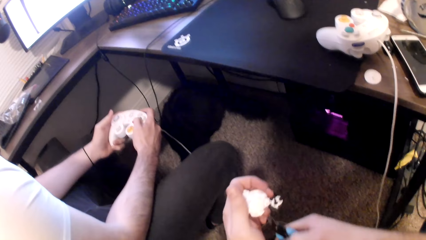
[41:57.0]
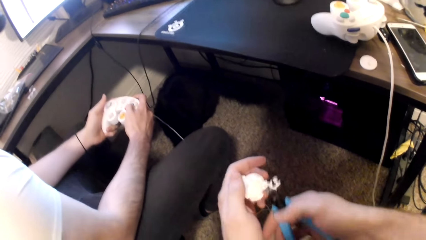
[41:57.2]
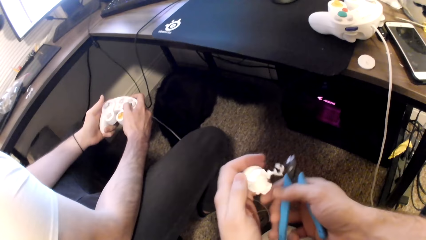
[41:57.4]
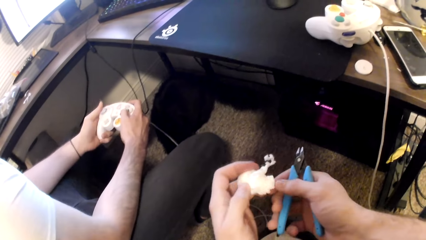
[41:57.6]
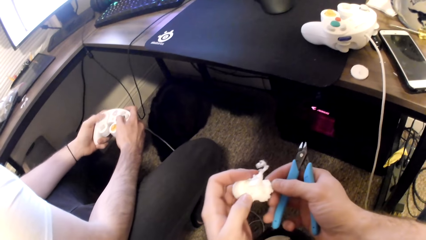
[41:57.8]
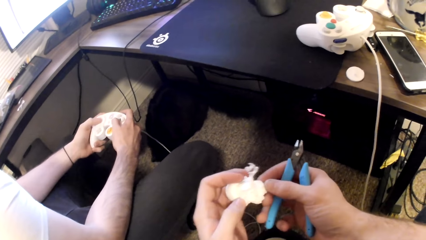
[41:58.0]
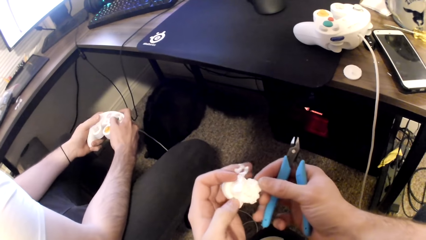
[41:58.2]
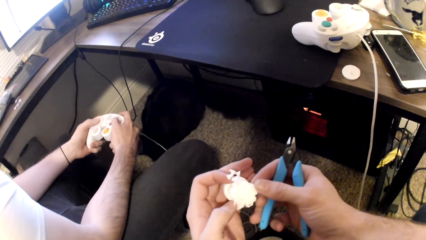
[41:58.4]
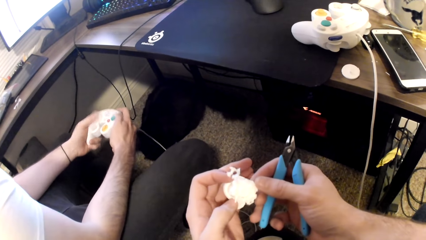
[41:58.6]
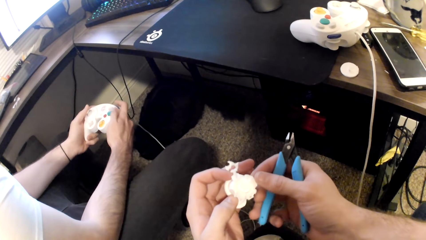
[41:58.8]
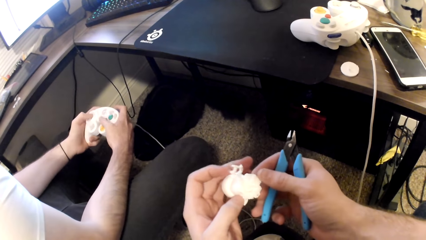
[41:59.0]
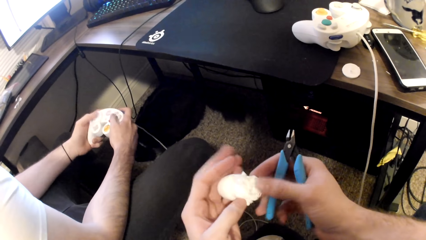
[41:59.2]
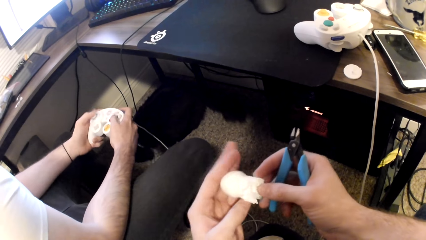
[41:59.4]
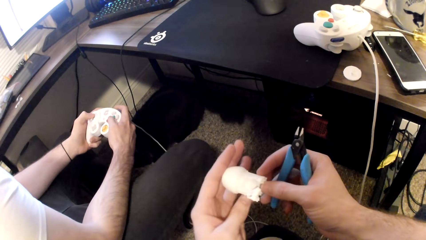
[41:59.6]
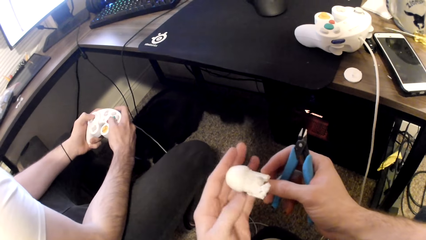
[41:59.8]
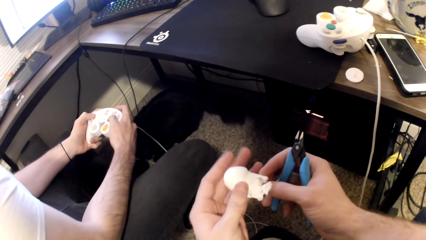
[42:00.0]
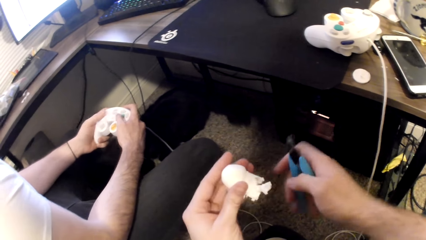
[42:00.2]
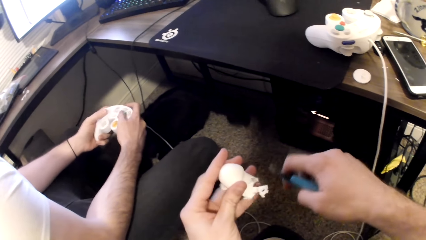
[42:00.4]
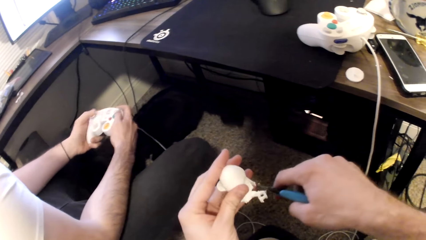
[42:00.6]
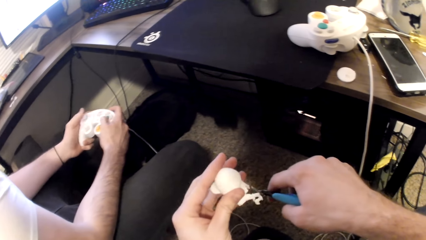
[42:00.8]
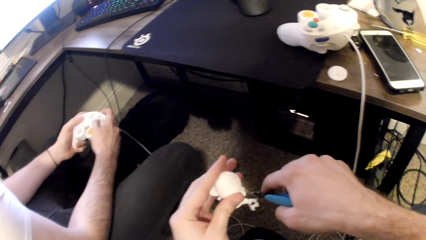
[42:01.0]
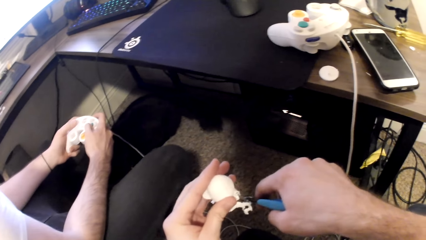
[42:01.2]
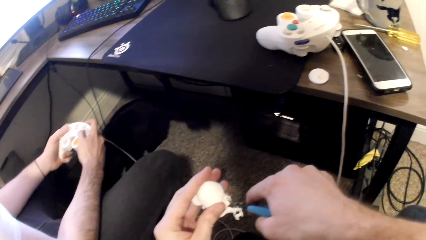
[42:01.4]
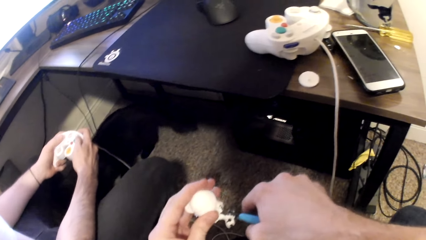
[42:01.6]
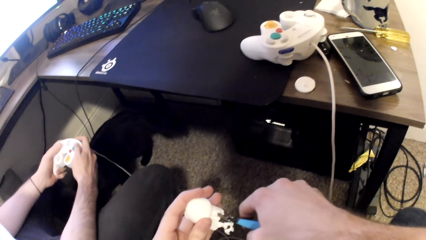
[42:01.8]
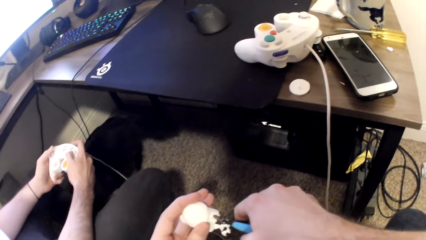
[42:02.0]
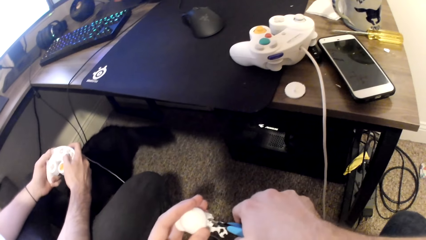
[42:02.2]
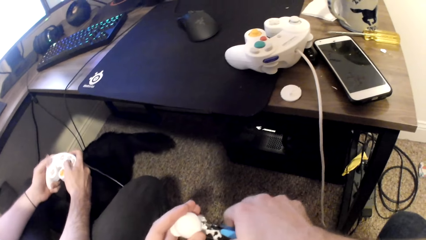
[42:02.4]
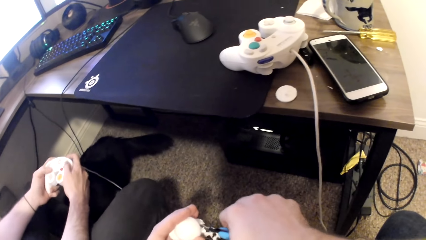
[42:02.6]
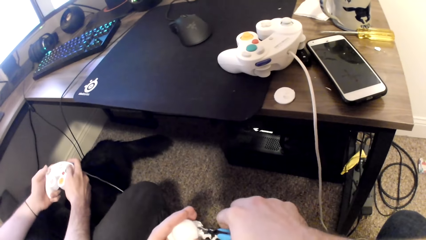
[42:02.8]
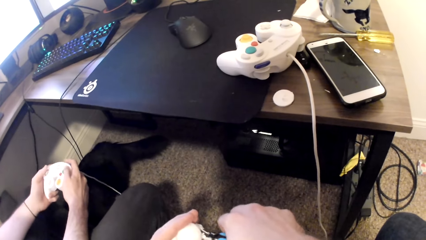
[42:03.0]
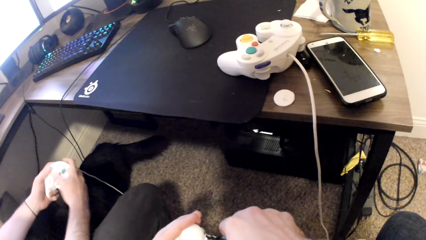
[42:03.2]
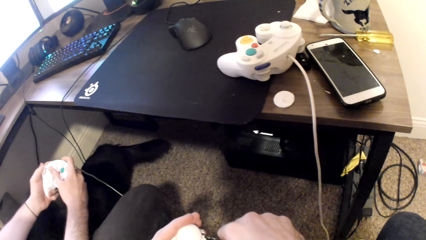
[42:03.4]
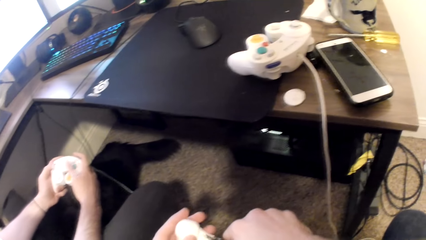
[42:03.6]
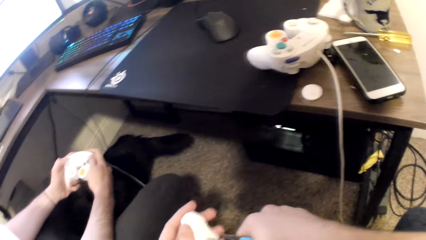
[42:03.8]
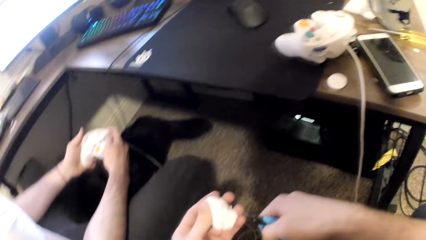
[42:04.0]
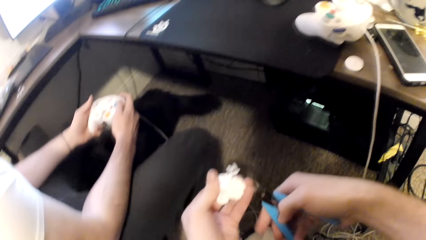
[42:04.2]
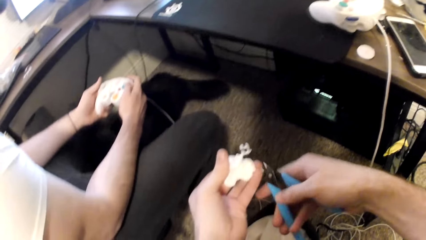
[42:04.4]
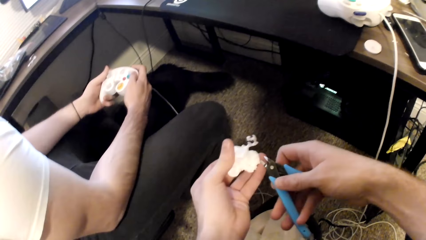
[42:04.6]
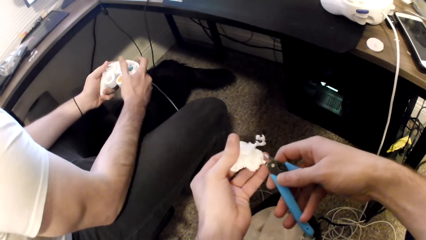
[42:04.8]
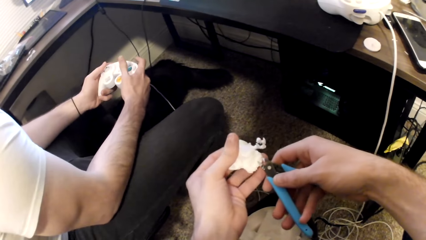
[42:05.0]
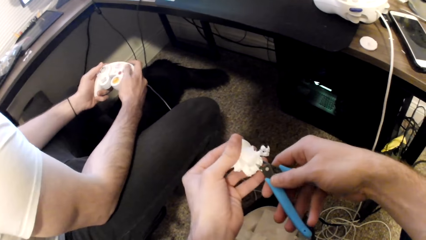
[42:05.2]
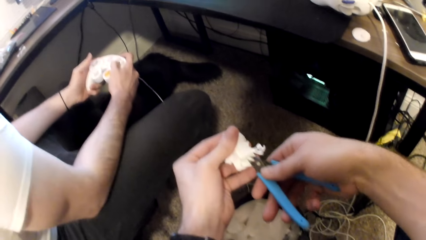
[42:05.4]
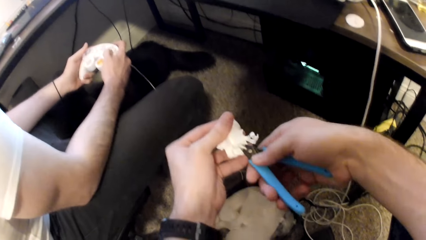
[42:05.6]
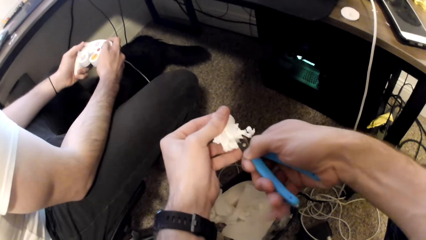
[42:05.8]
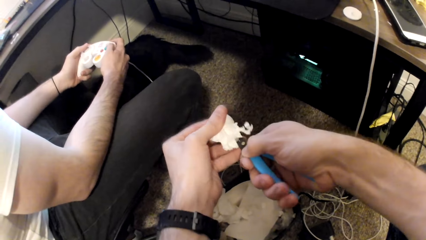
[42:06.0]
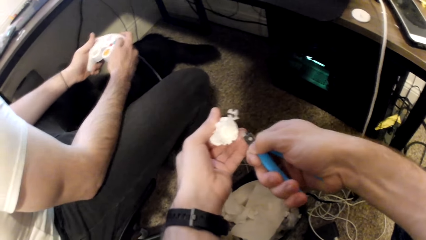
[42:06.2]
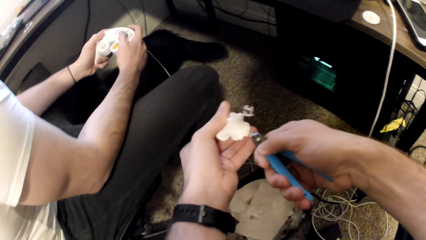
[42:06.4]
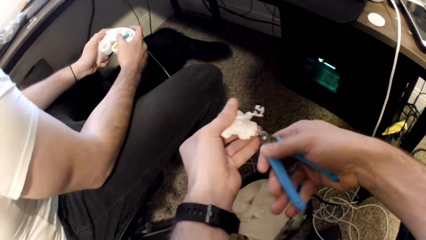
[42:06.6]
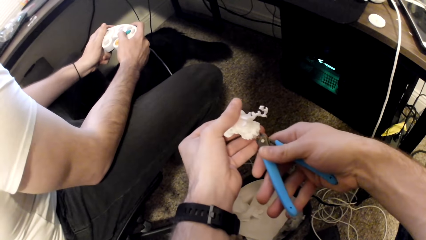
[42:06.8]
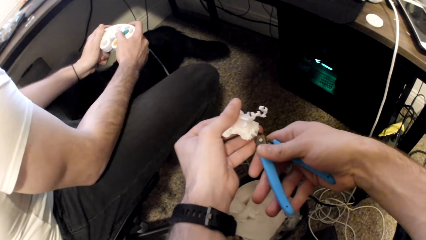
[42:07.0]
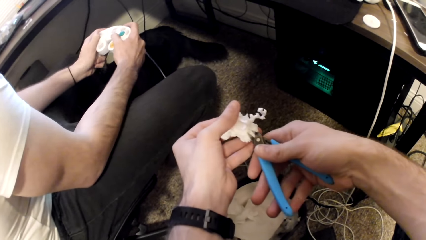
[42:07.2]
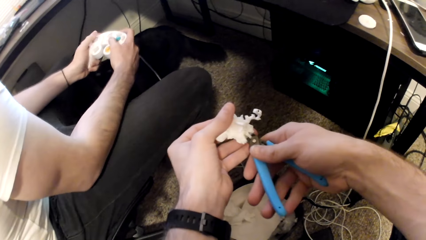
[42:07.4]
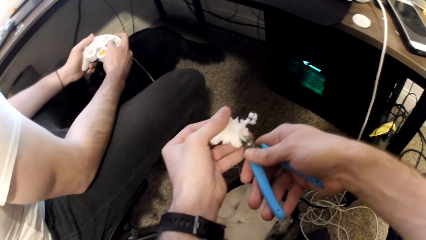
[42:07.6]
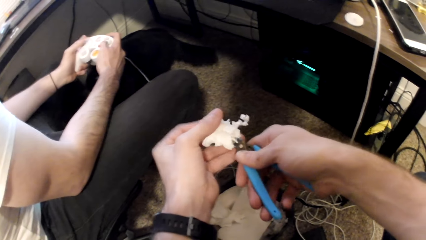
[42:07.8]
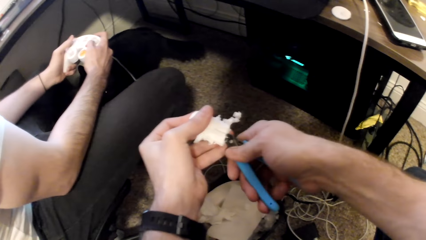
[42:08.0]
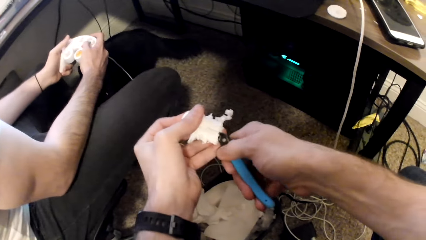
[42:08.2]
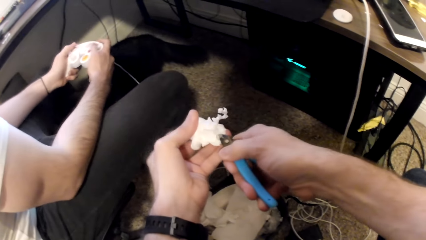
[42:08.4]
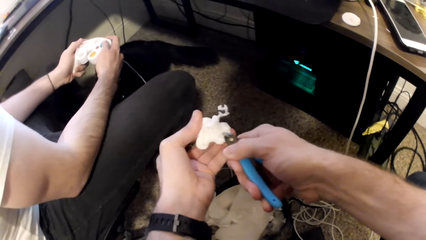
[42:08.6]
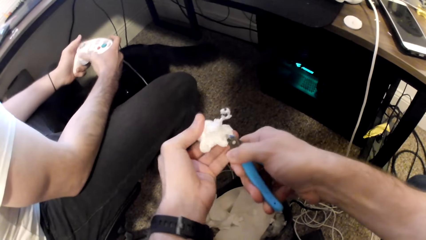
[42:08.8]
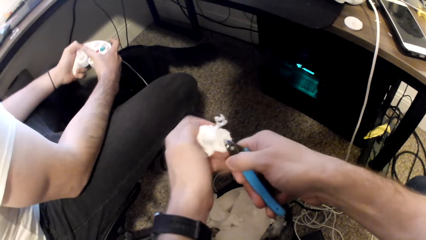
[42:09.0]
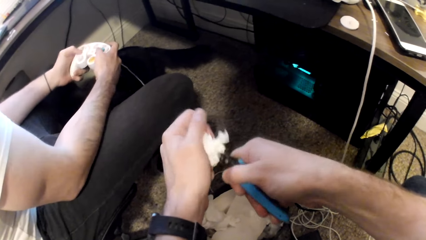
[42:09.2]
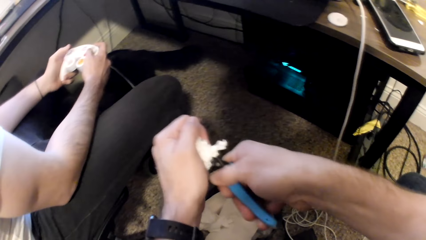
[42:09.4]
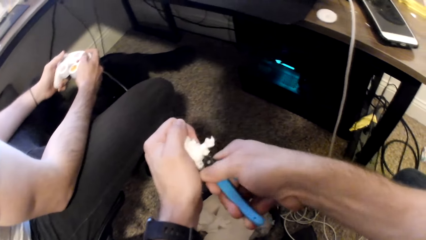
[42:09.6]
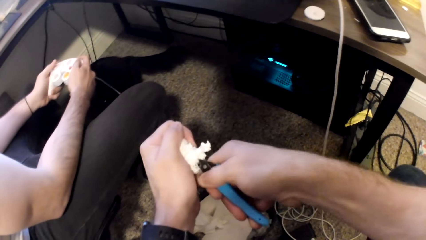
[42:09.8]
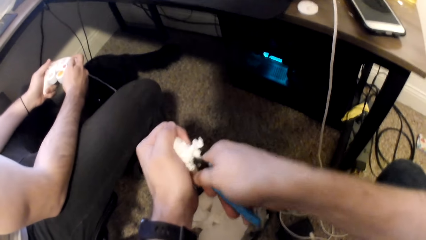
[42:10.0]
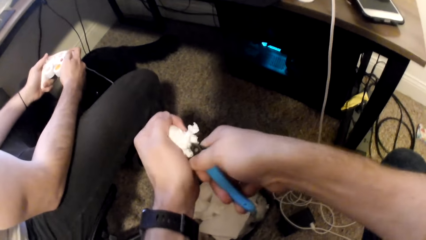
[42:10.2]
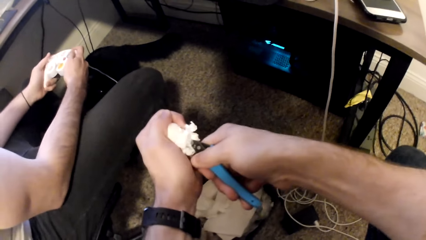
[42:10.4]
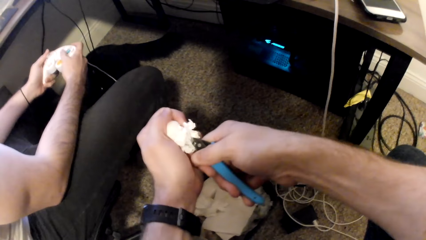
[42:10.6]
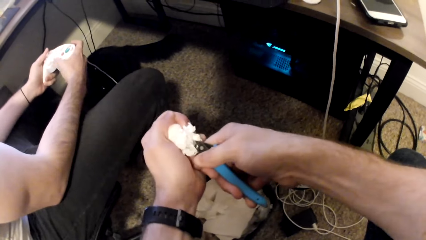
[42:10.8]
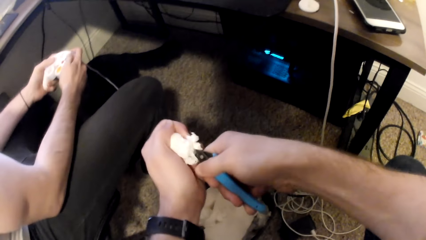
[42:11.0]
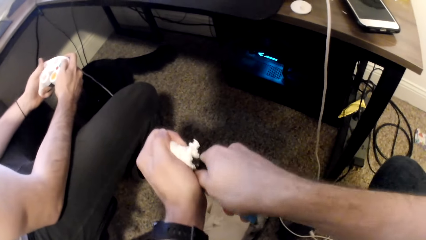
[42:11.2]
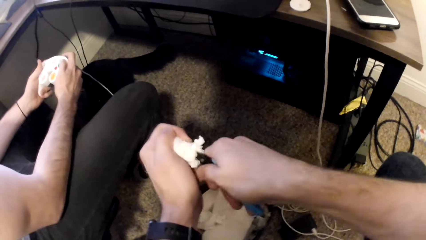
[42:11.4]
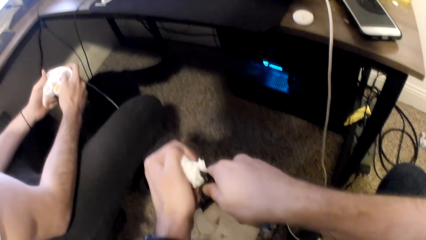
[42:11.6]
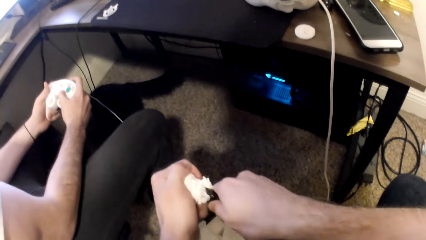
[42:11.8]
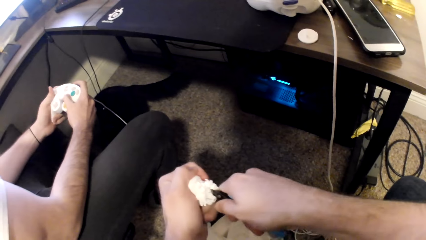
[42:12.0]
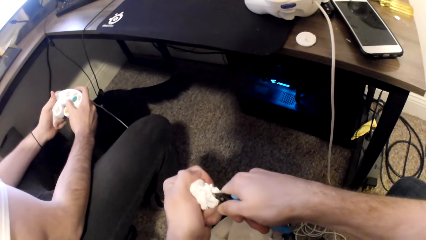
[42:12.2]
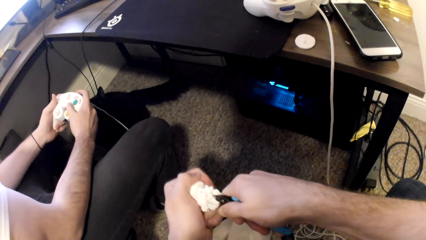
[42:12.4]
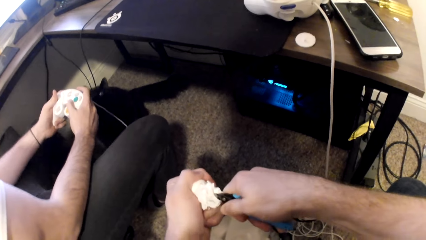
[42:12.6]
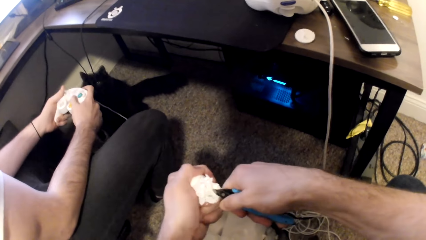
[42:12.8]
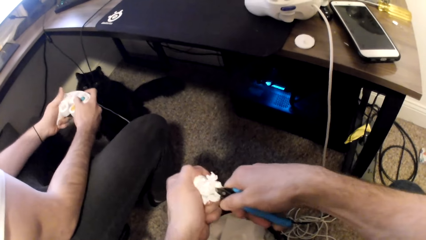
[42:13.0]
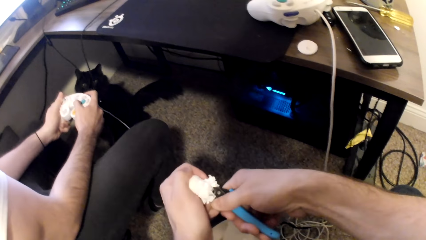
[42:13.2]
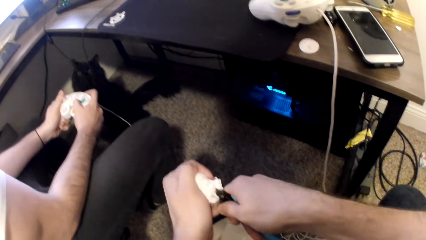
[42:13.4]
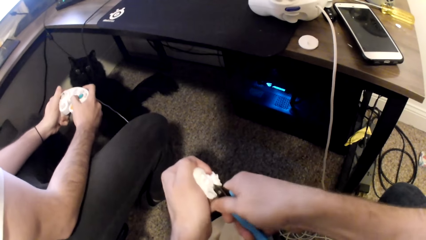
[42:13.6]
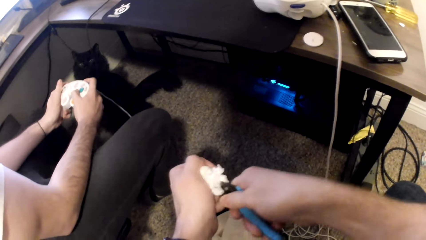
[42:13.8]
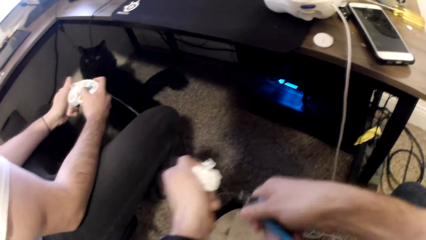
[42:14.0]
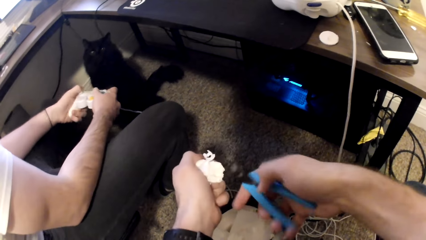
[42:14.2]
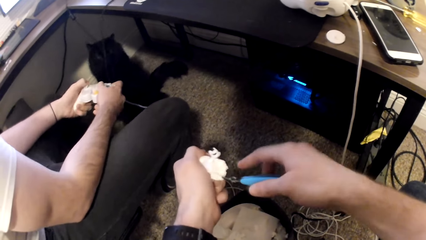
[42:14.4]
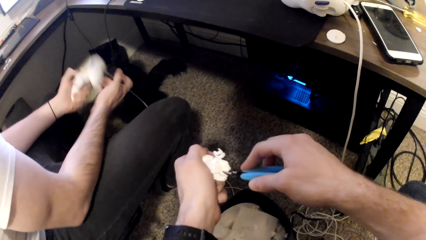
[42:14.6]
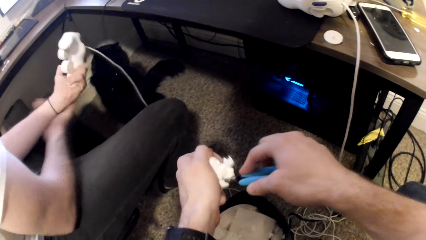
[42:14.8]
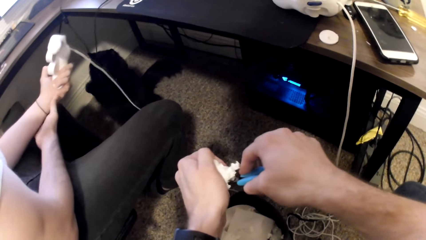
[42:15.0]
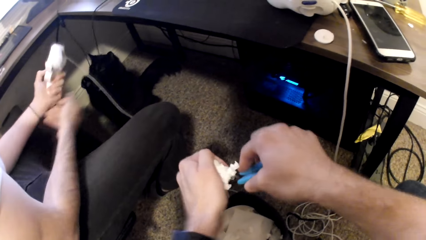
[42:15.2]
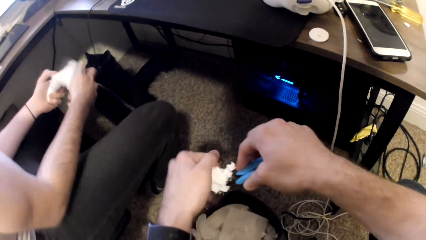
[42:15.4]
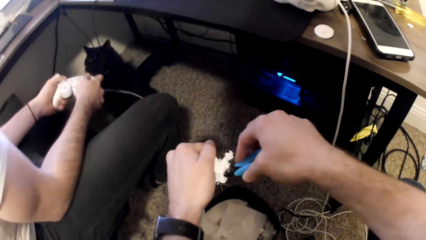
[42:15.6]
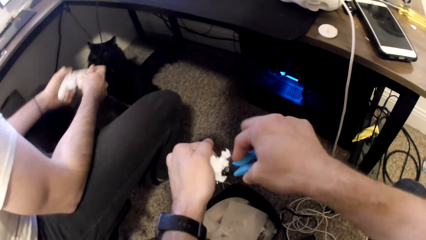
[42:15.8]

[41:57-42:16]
A person plays a game on the computer. The camera wearer cuts the art toy with the pliers.
